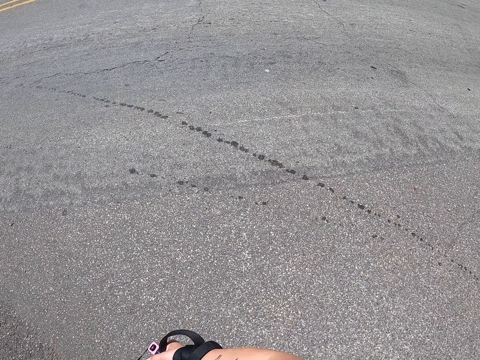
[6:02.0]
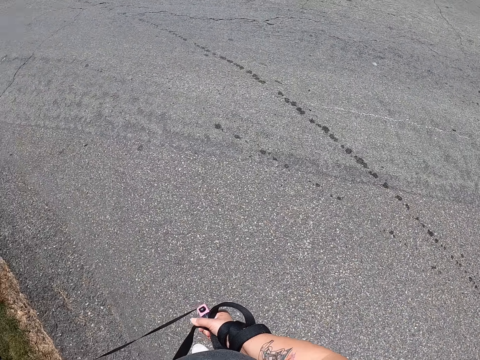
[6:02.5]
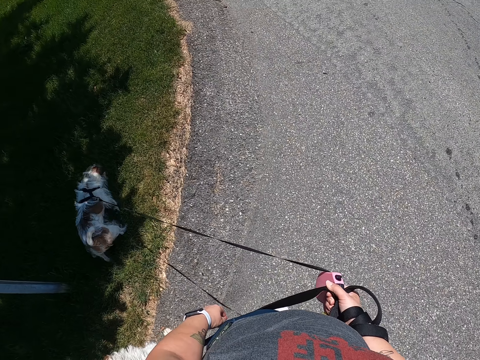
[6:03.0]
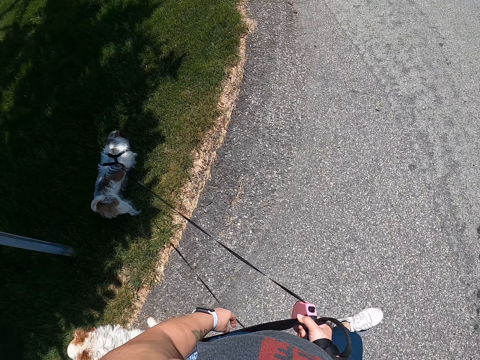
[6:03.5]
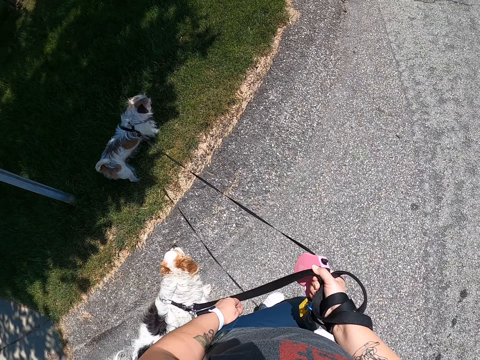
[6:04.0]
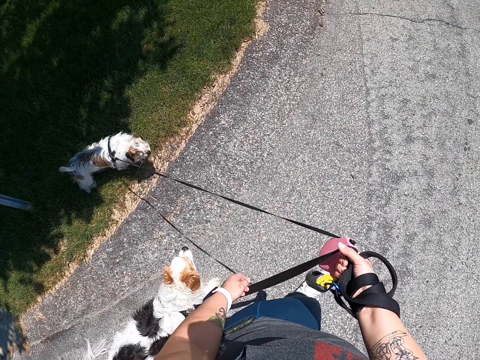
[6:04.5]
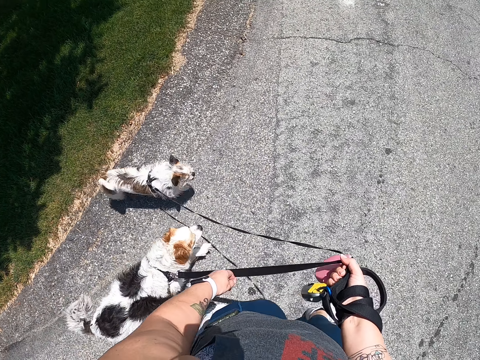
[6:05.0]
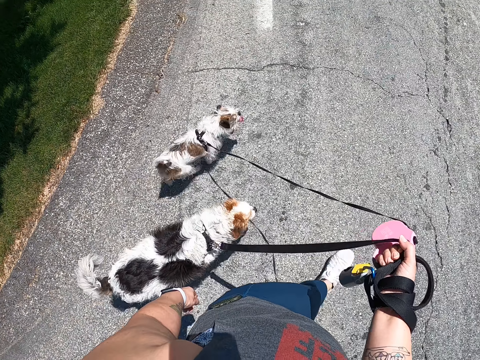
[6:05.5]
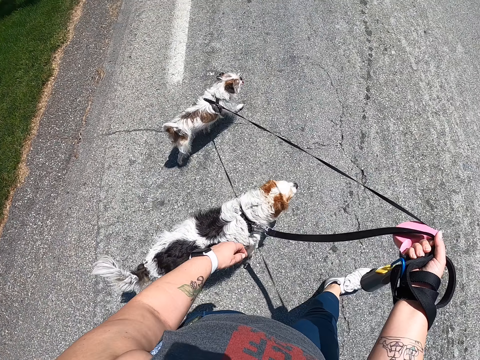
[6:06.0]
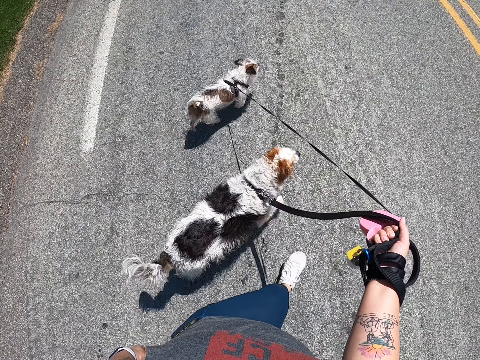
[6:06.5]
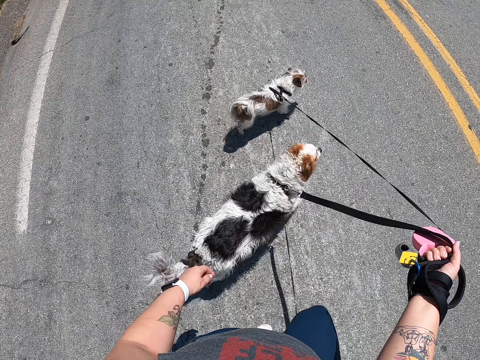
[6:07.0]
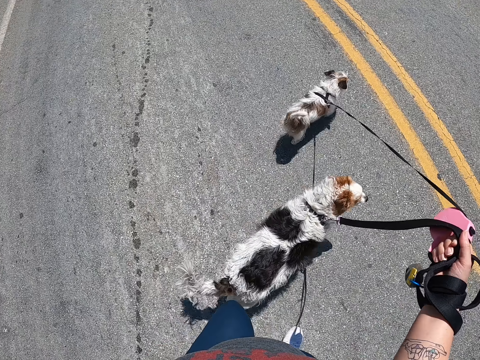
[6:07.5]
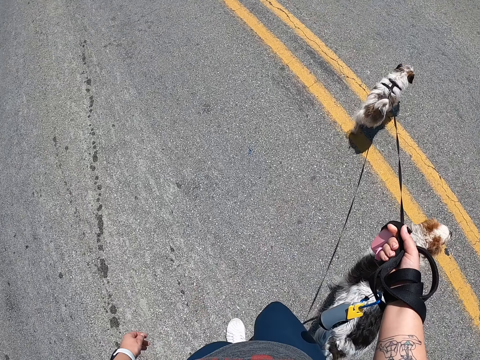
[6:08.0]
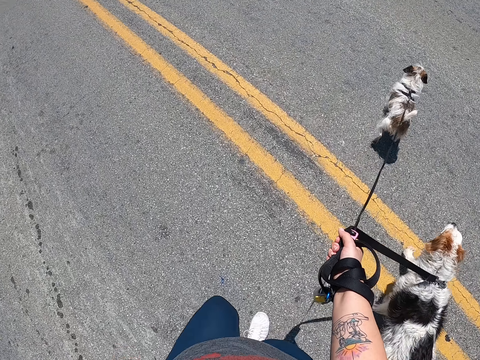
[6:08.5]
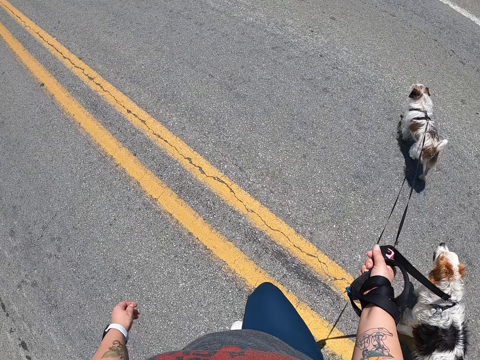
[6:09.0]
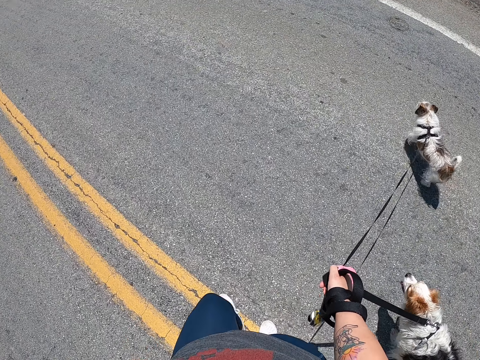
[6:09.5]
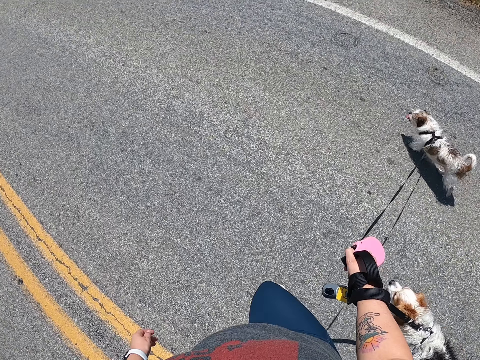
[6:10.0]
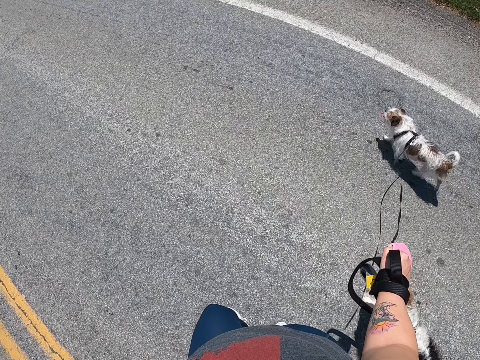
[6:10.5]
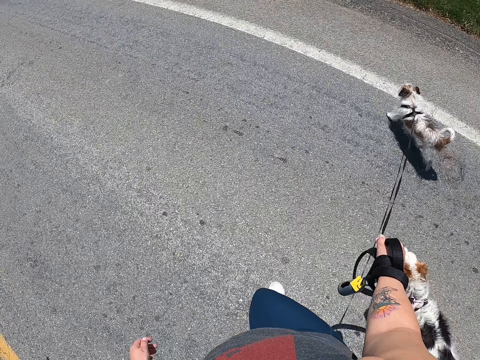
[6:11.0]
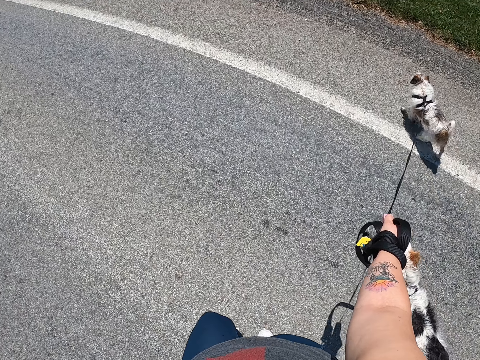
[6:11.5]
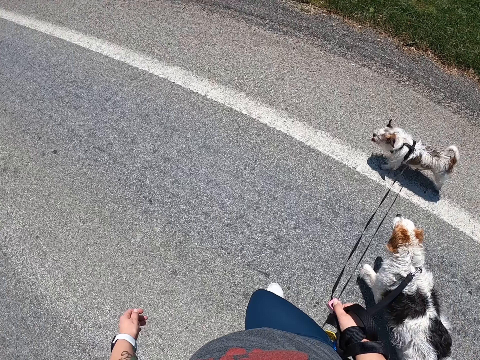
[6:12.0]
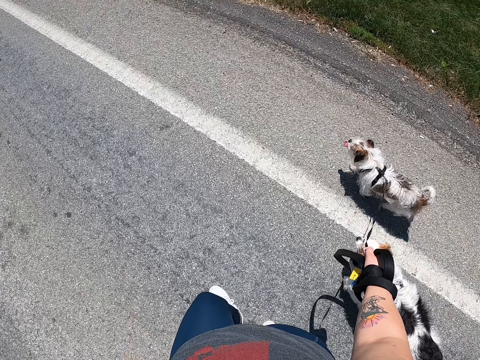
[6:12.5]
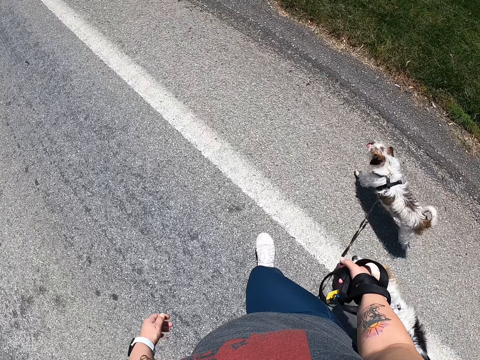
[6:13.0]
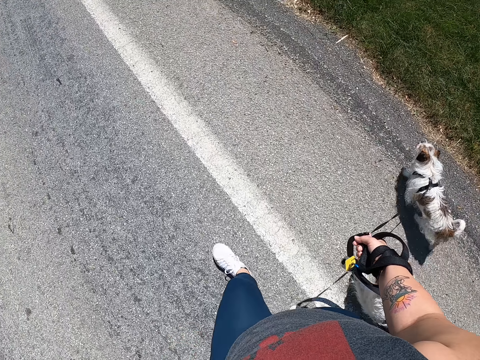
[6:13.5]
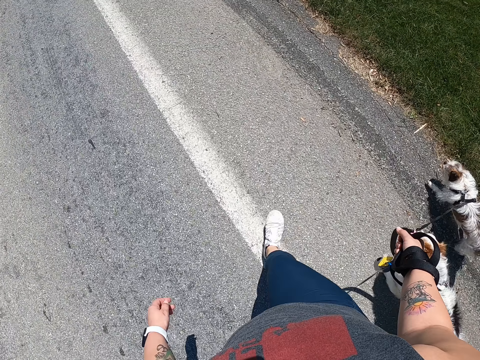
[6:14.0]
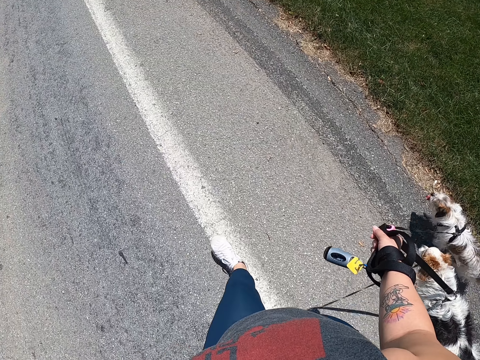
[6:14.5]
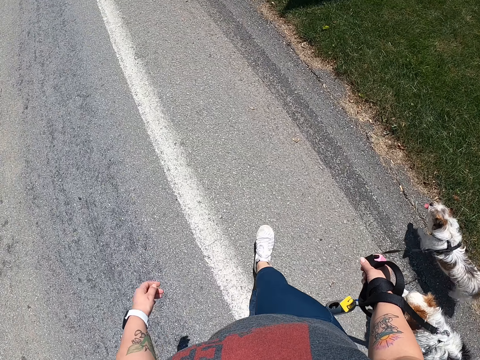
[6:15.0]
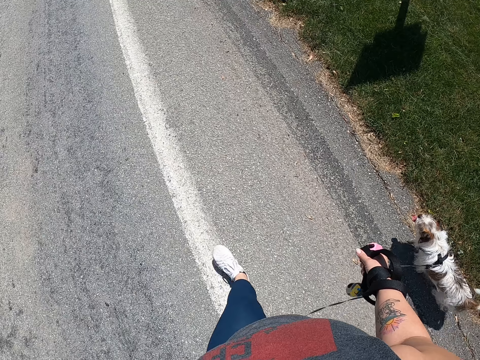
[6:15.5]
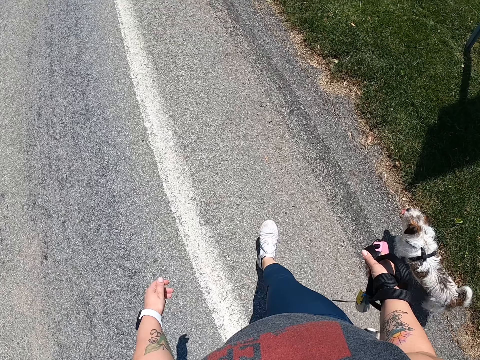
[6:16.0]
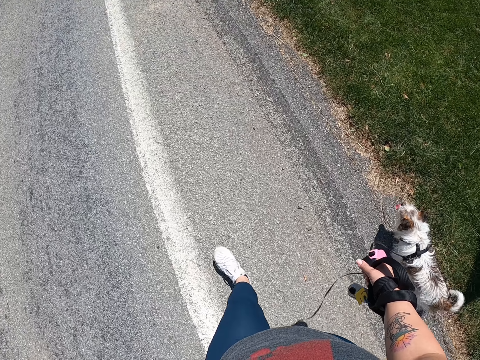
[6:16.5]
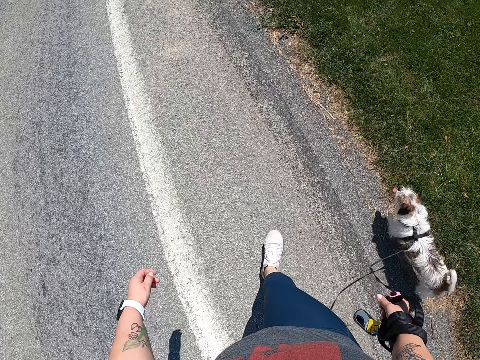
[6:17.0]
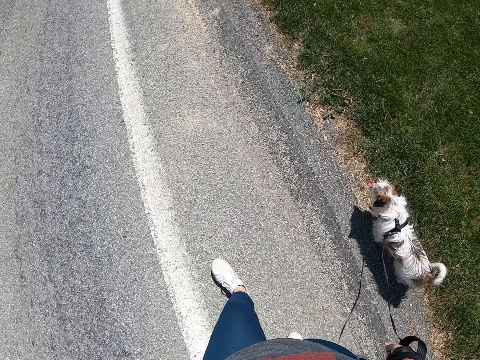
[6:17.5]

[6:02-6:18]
The camera wearer continues walking the dogs with the dog leashes. She pulls a dog with the dog leash.

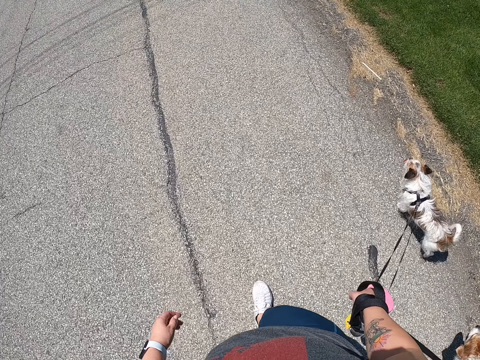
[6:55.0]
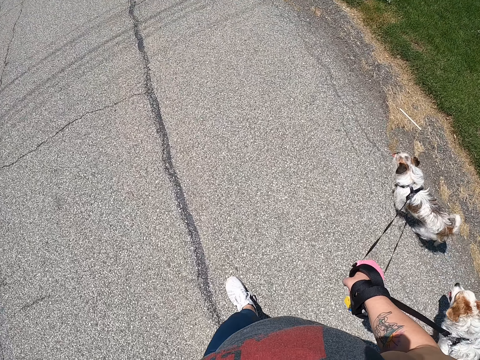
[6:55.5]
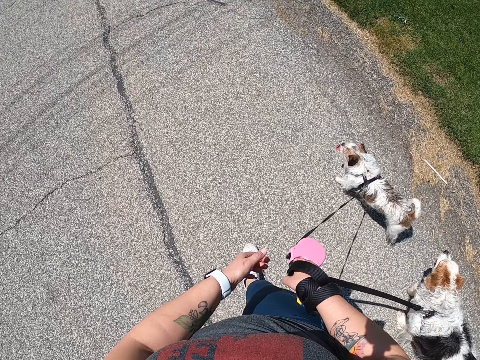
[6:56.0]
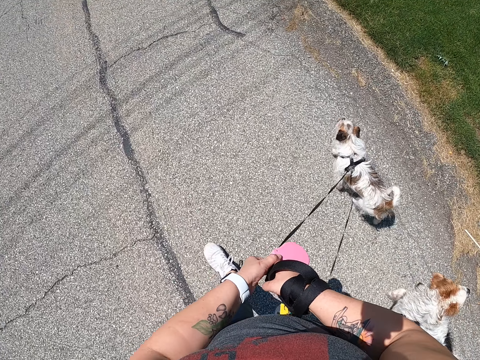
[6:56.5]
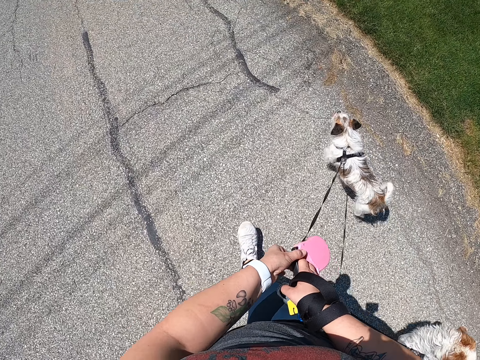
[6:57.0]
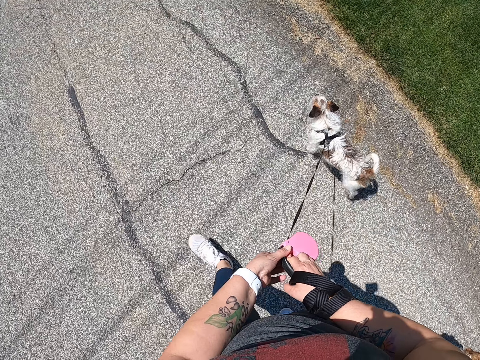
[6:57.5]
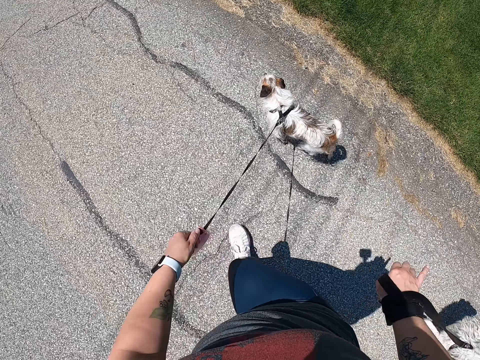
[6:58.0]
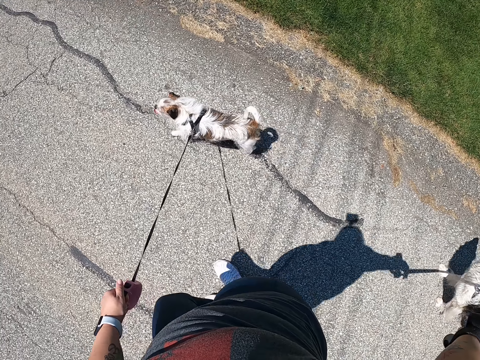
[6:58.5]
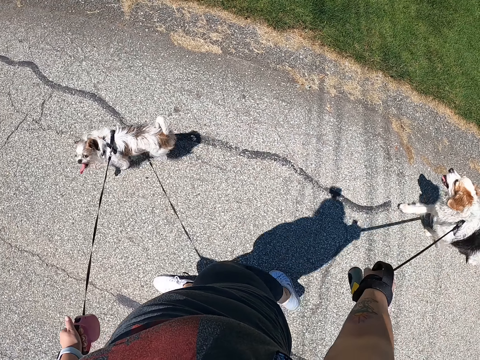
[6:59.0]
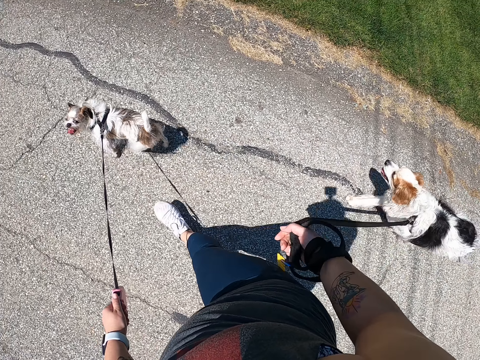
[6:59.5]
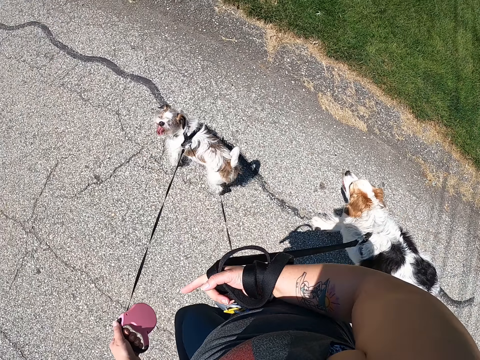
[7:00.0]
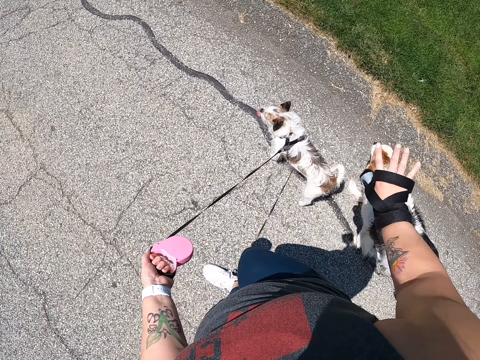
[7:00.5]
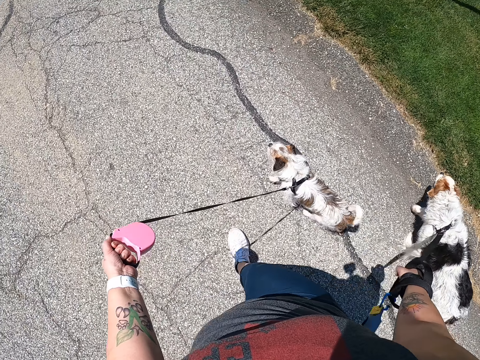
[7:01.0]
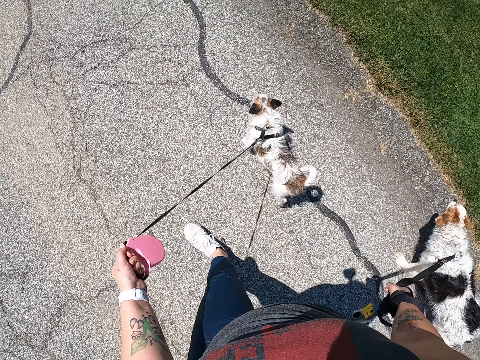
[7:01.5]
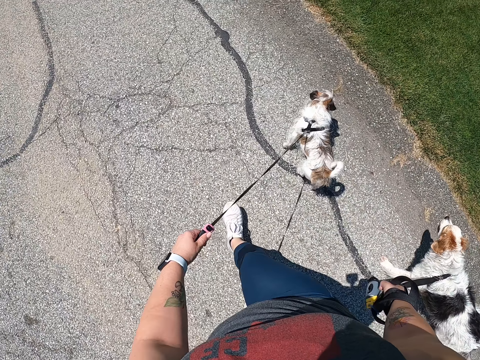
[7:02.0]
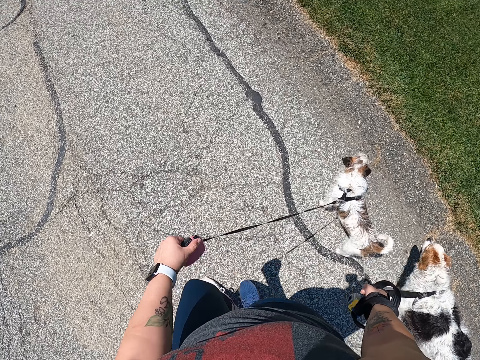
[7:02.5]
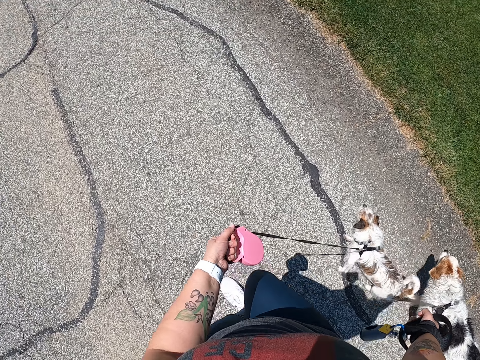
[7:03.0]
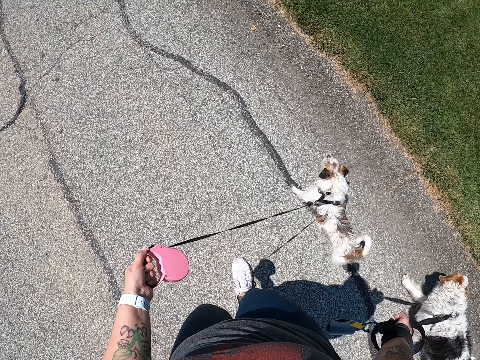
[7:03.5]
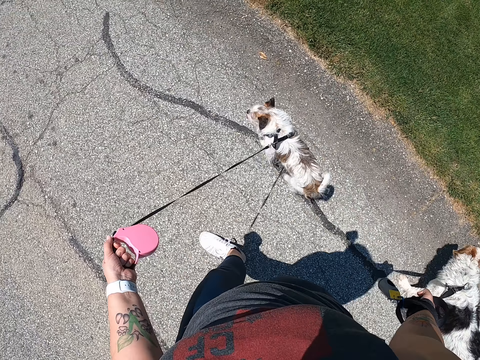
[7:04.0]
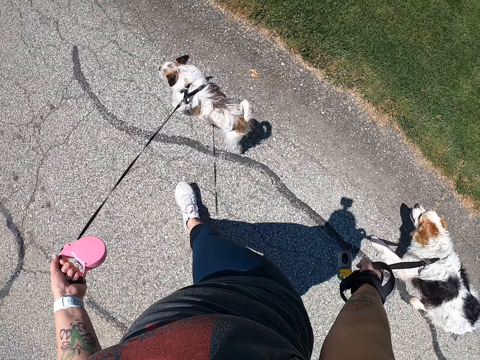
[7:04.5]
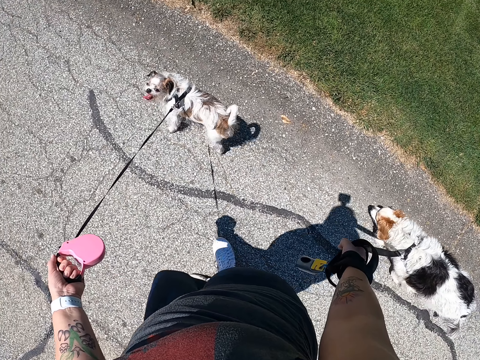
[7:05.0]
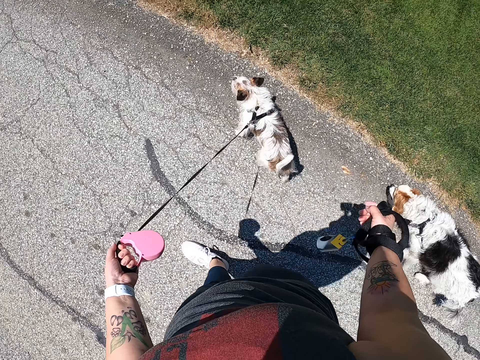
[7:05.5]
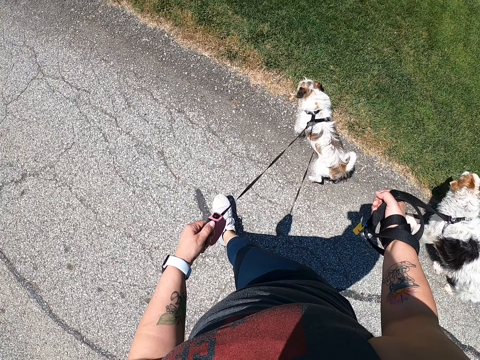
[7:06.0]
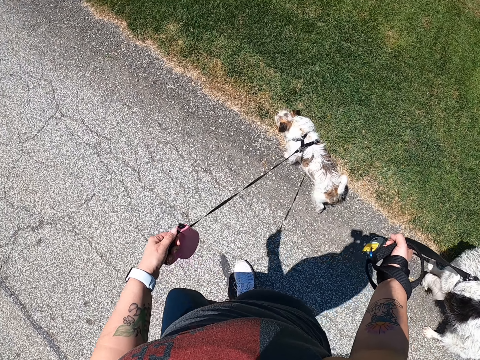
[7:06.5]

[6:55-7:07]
The camera wearer splits the dog leashes with her left hand. She holds the dog rope with the left hand. She pulls the other dog. She adjusts the dog leash on her right hand.
